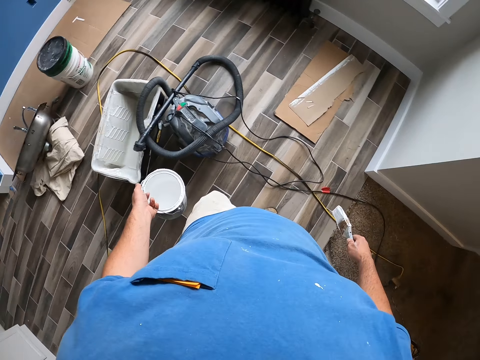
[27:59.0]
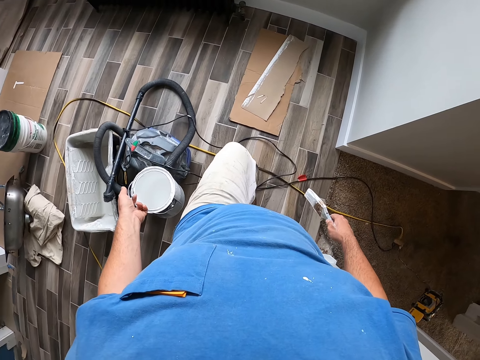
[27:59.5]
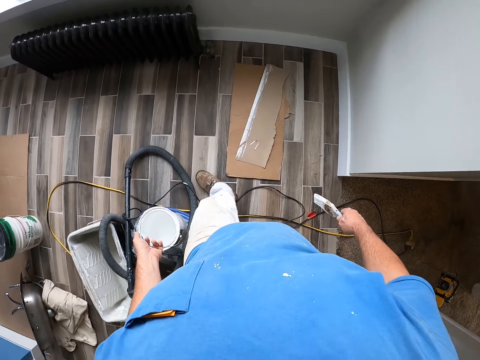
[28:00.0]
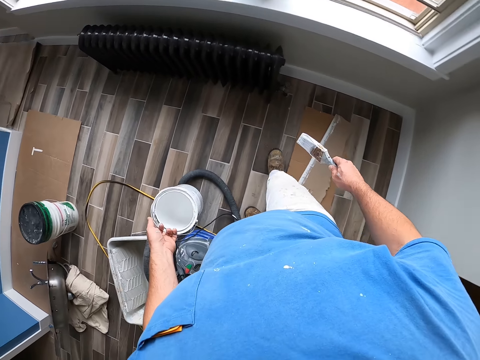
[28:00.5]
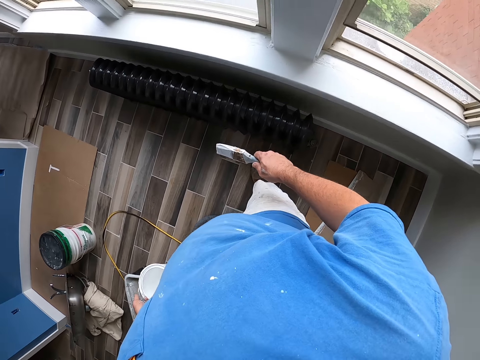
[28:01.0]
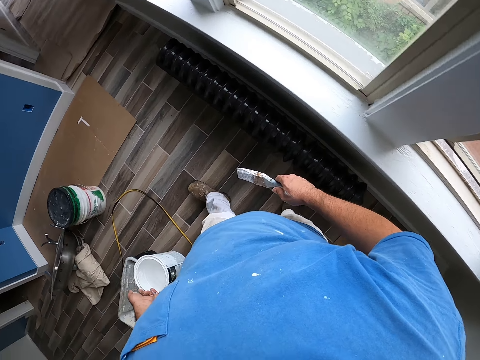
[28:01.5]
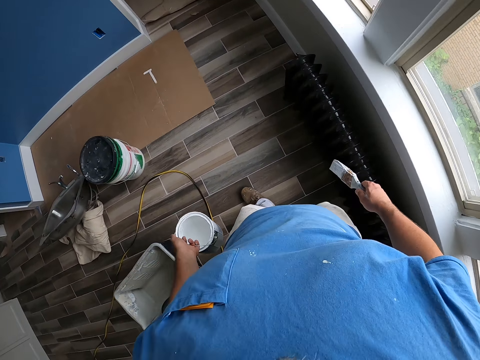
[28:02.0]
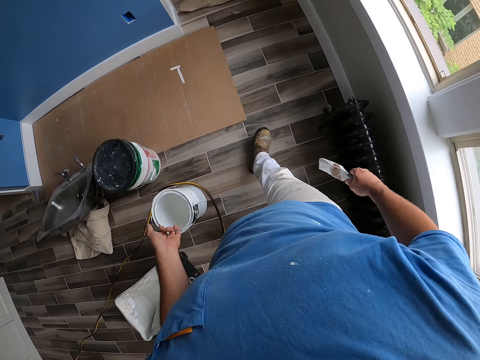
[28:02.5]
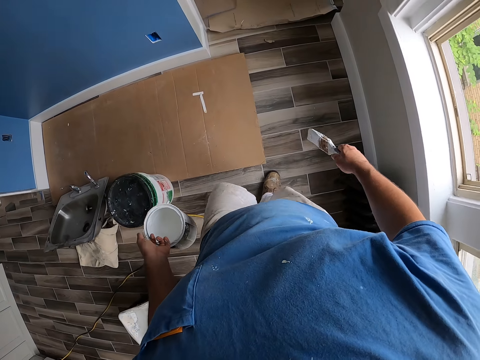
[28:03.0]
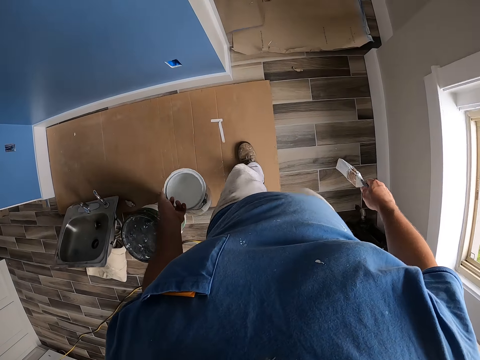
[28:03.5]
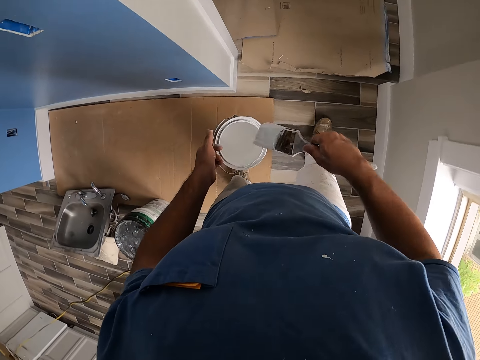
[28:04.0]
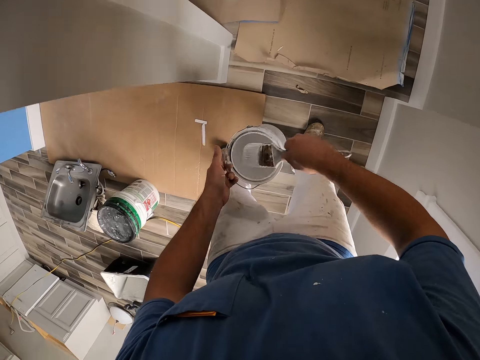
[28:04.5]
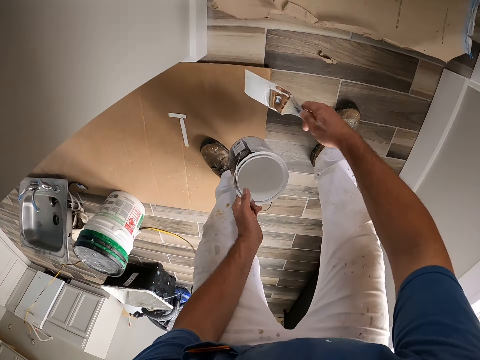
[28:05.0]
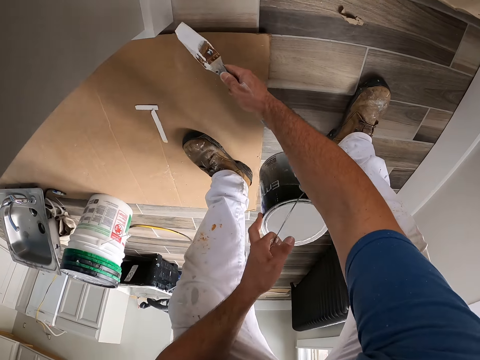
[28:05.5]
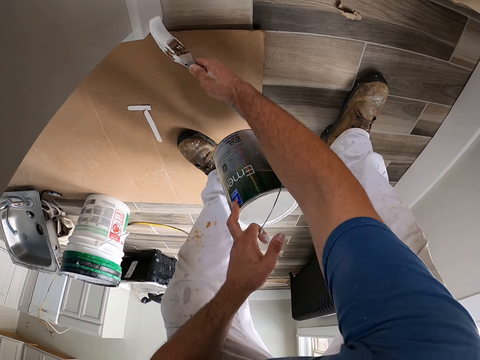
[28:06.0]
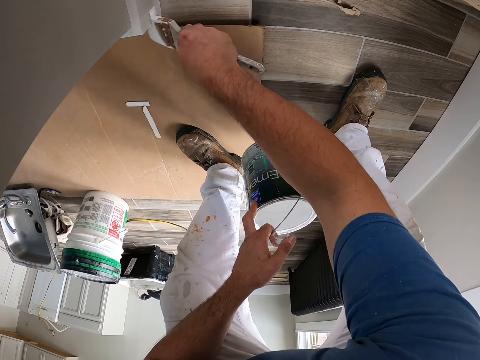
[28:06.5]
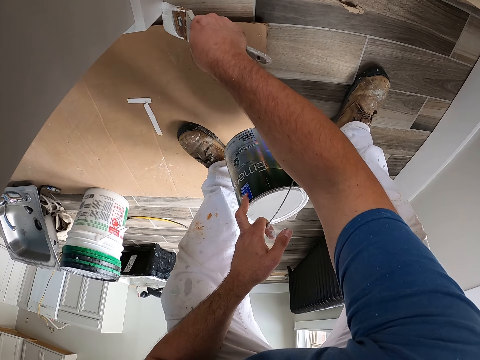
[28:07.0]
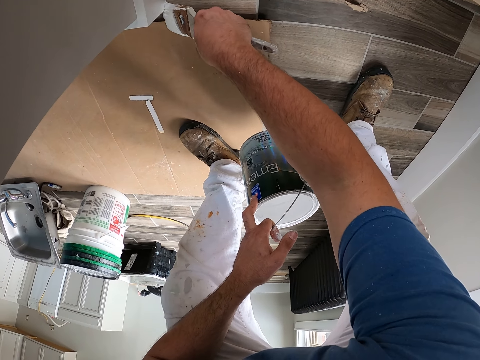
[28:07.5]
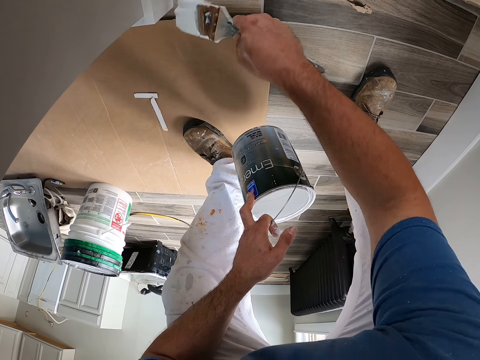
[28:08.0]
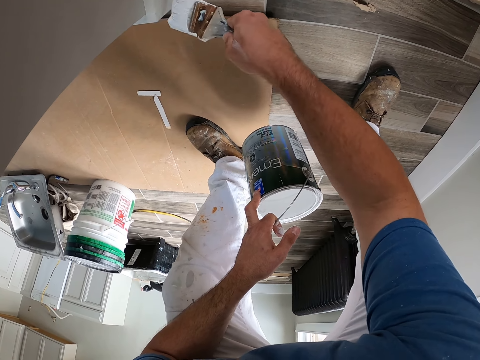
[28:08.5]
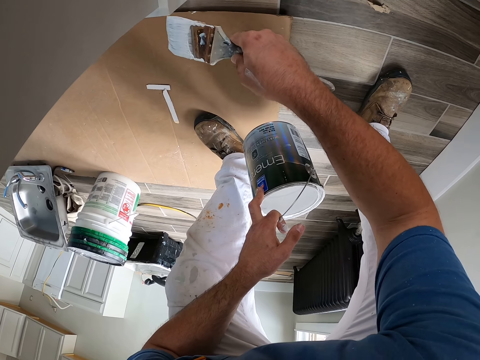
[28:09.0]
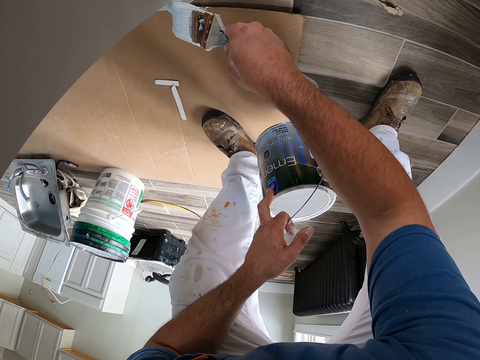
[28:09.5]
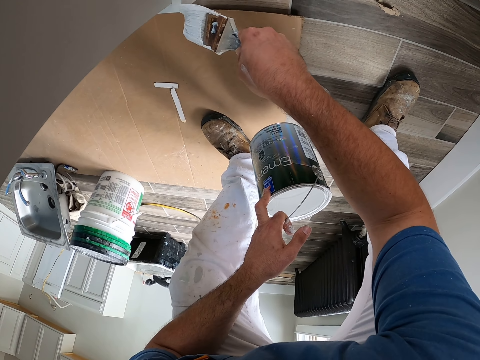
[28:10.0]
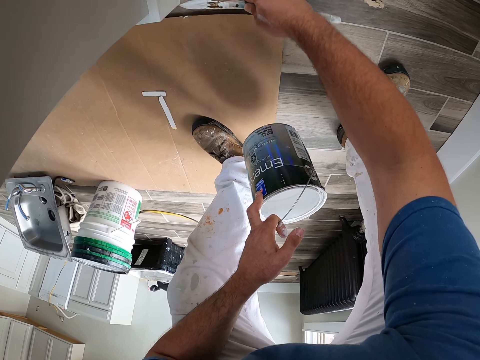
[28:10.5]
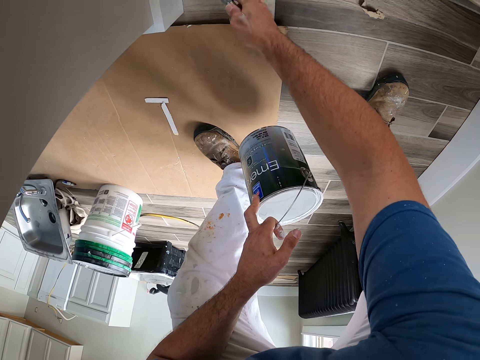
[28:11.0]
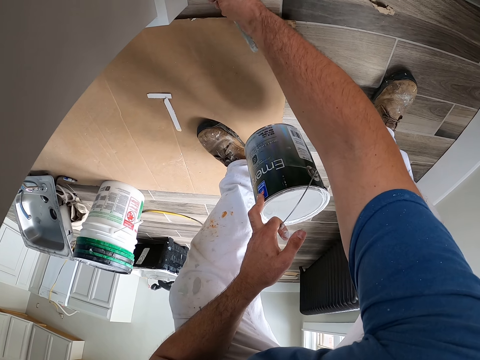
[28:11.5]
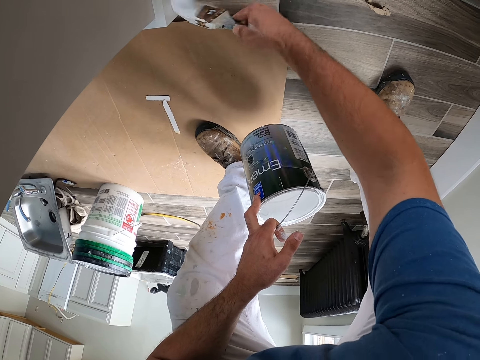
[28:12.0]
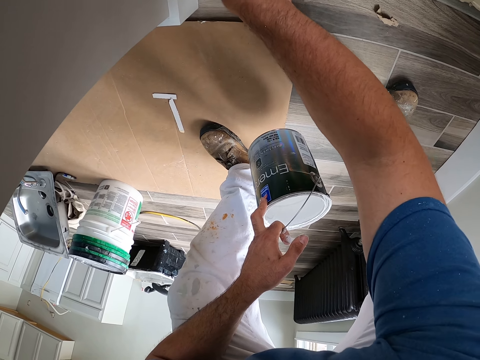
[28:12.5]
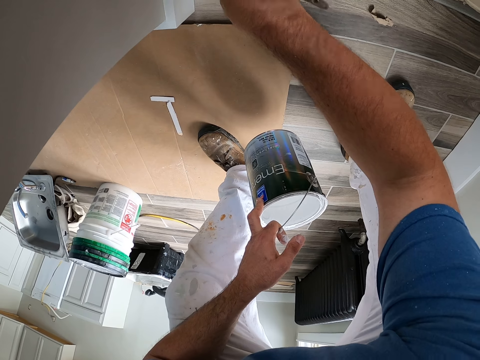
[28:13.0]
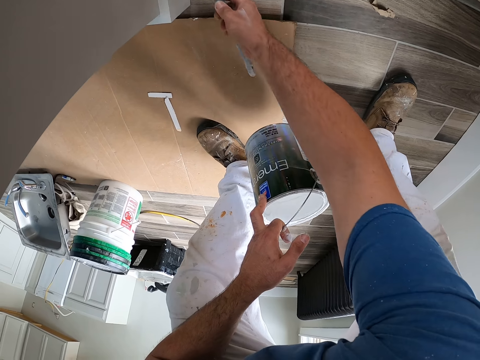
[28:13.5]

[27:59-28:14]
The camera wearer scoops paint from the bucket of paint in his left hand with the paint brush. He paints a wall with the paint brush in his right hand.

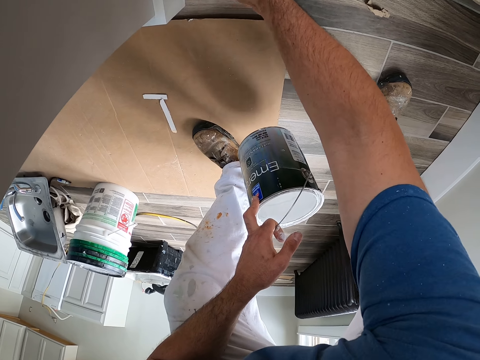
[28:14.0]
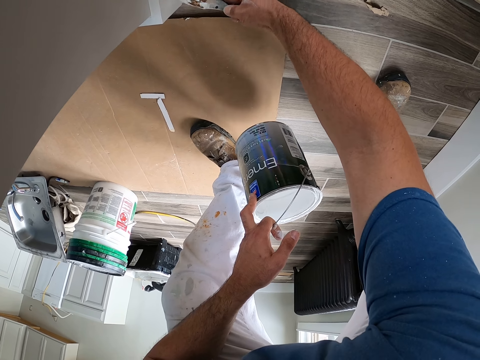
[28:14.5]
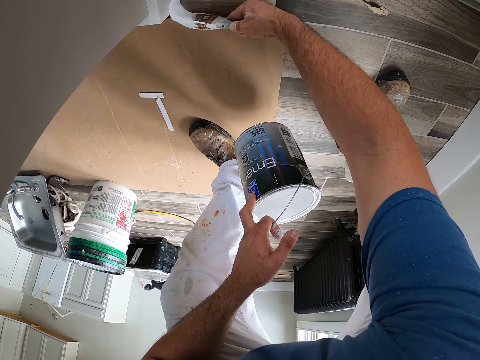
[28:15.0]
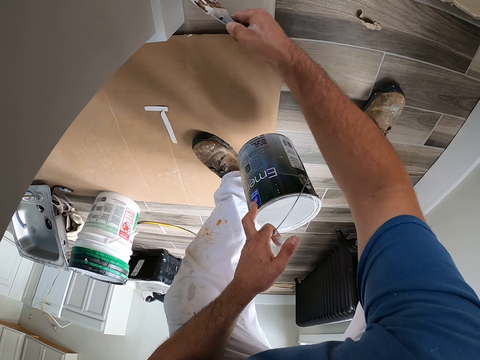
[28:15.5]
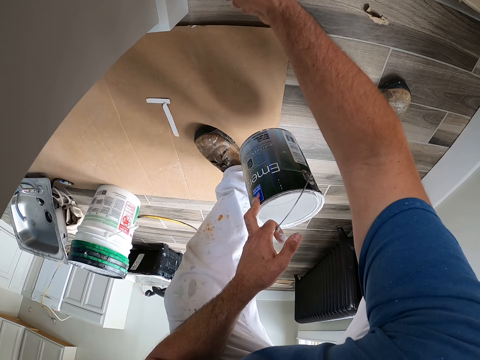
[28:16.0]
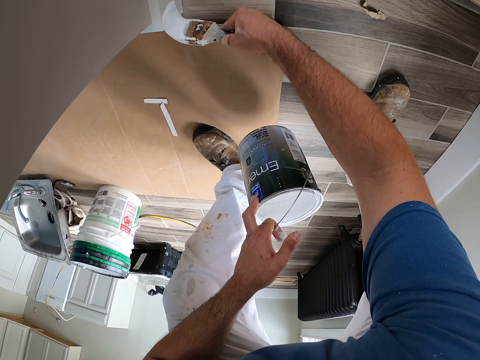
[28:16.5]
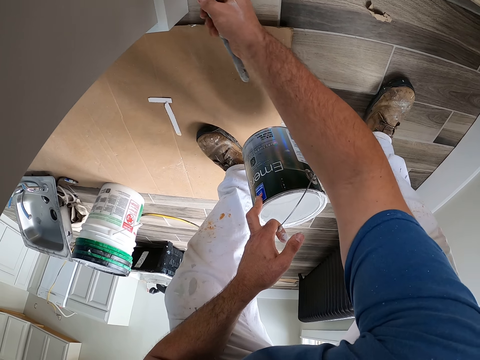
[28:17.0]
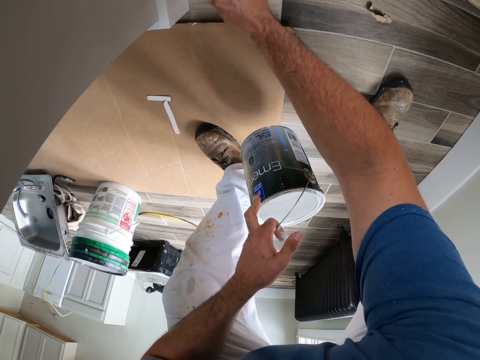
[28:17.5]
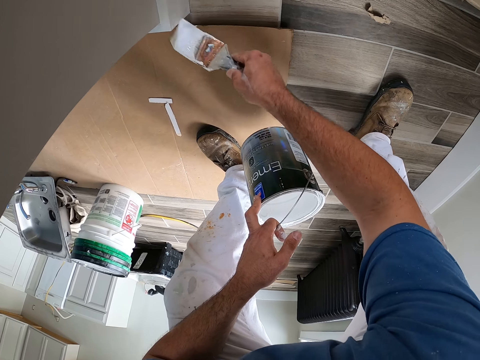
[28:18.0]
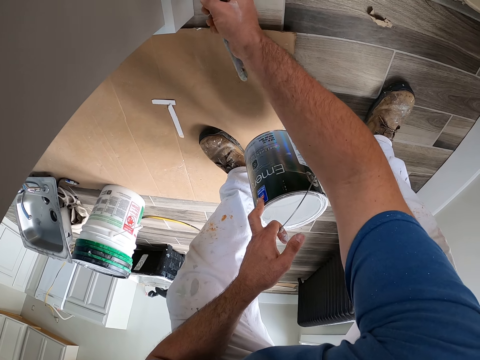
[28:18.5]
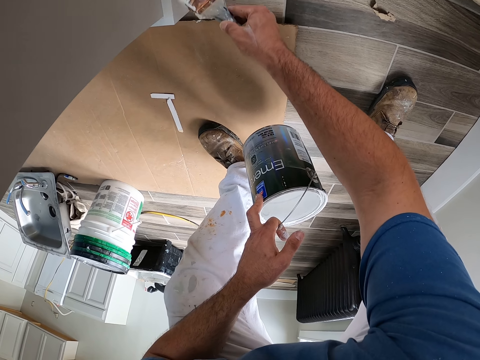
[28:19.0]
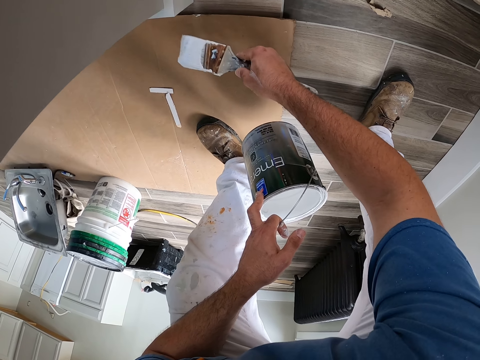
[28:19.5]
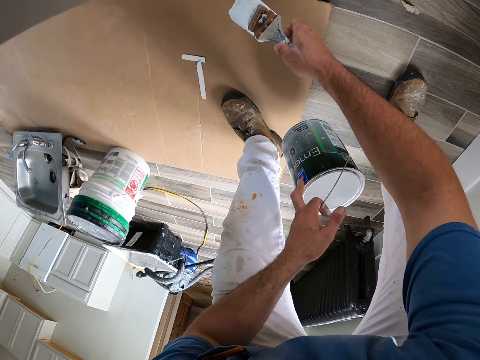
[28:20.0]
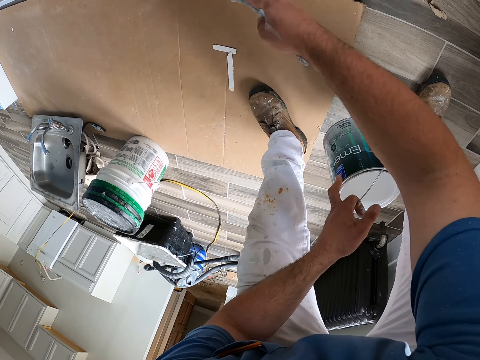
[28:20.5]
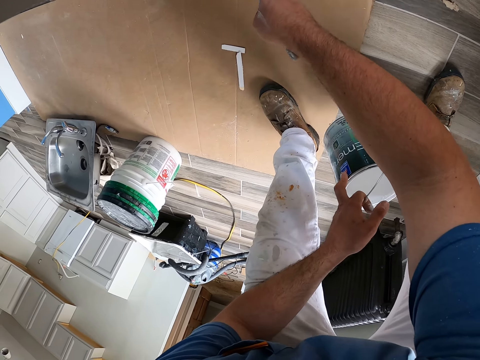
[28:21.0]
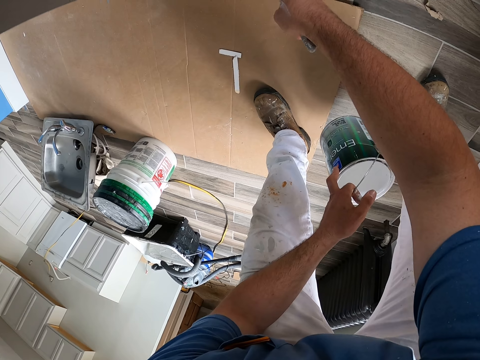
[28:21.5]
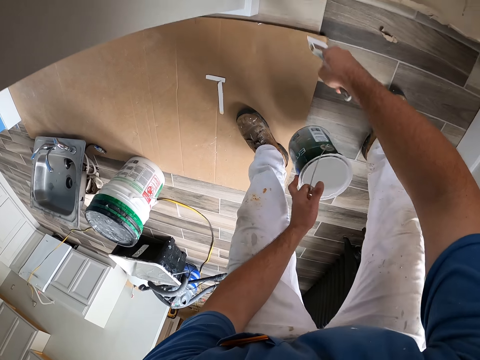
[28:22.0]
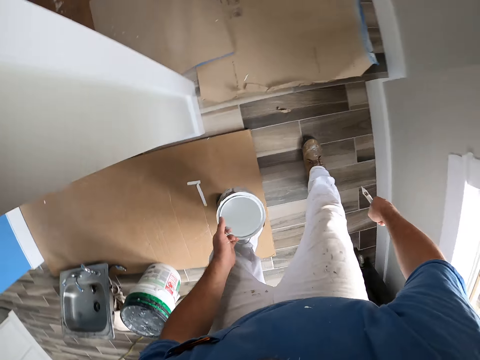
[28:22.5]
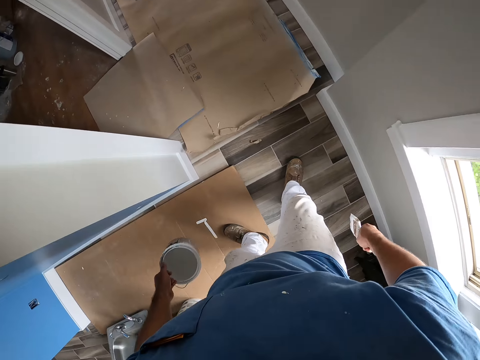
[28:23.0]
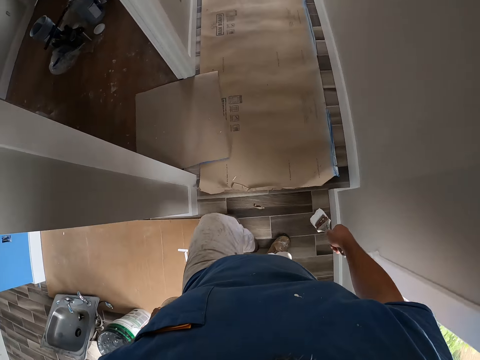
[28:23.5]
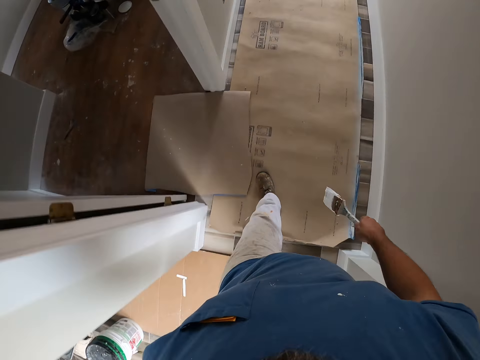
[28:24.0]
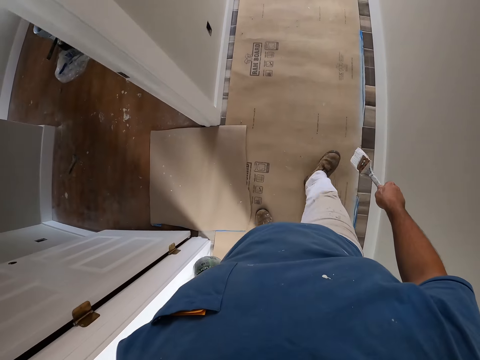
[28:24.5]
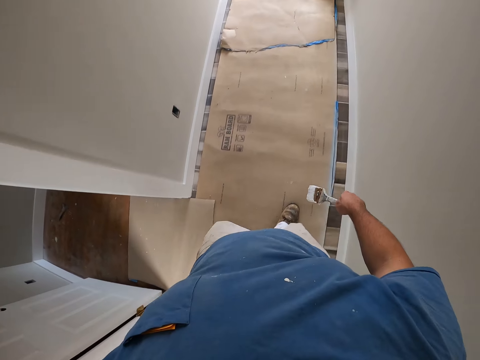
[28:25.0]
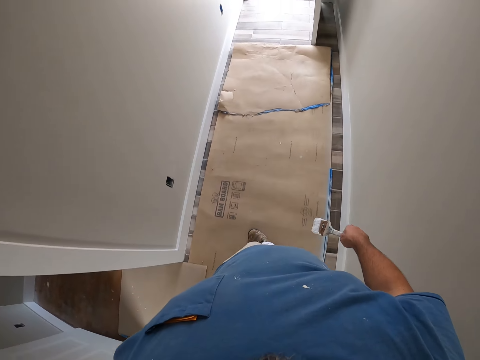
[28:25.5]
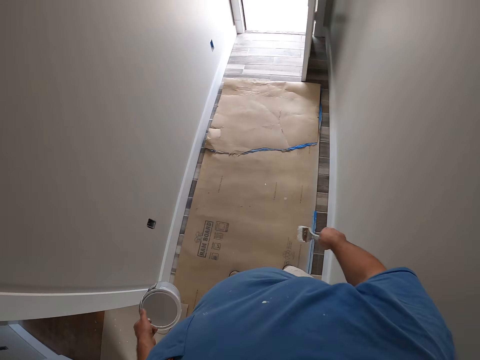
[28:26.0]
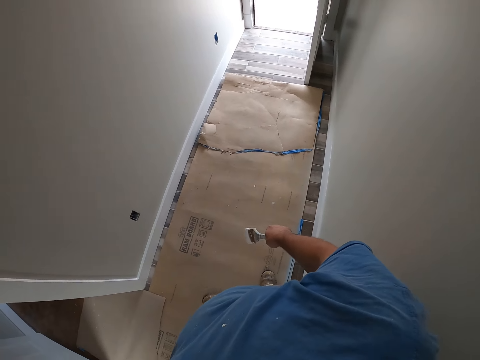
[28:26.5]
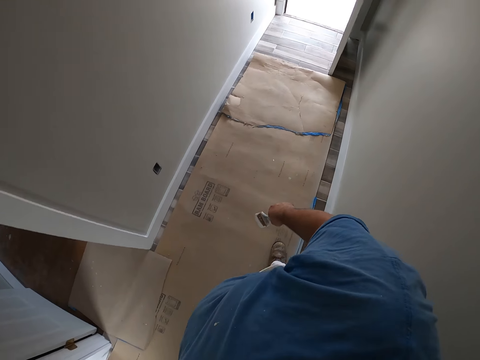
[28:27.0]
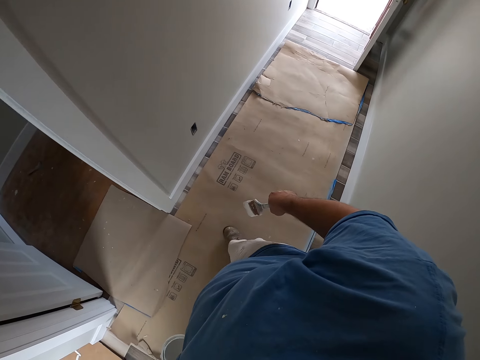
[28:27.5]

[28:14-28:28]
The camera wearer walks around the room.
